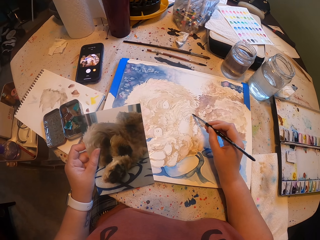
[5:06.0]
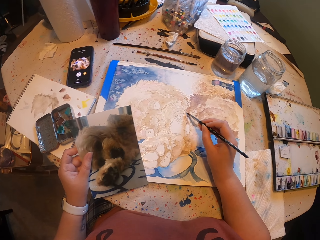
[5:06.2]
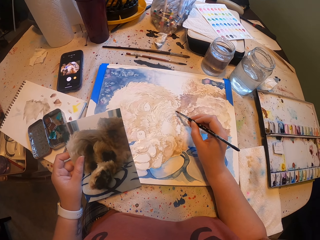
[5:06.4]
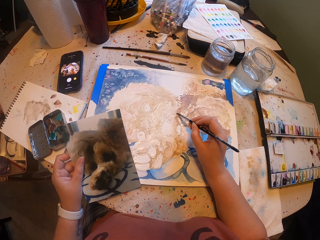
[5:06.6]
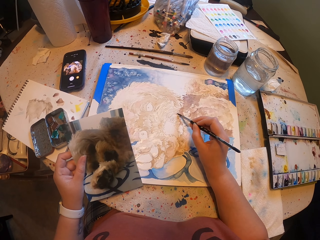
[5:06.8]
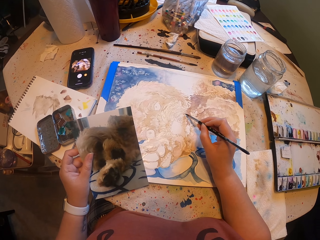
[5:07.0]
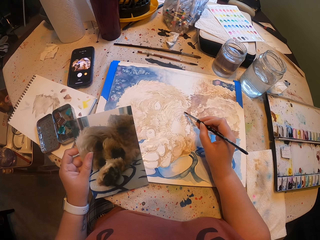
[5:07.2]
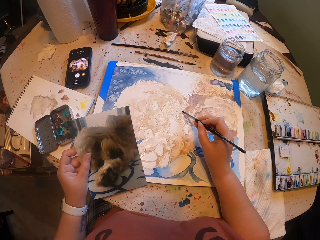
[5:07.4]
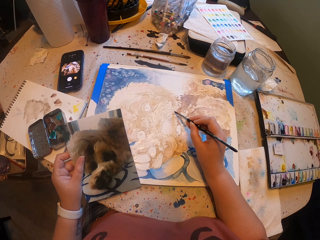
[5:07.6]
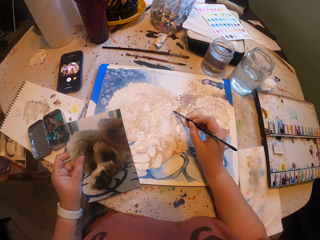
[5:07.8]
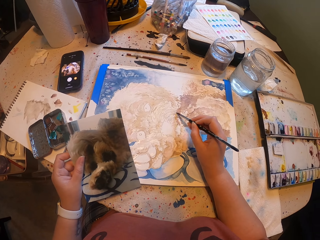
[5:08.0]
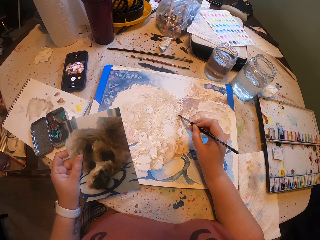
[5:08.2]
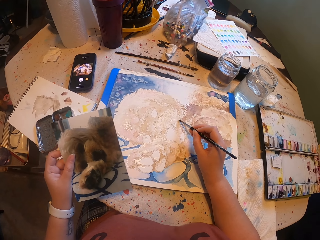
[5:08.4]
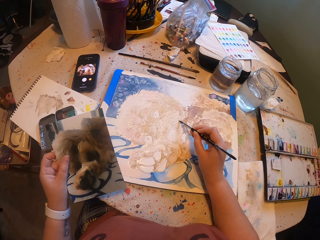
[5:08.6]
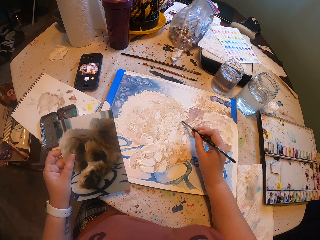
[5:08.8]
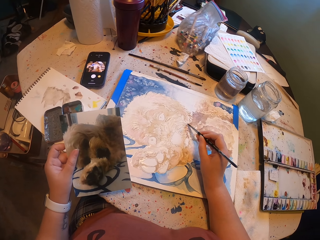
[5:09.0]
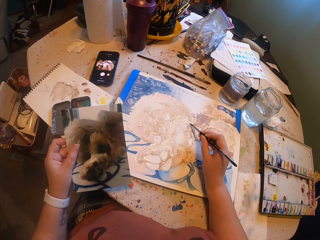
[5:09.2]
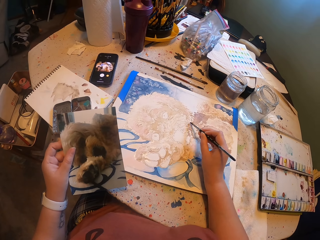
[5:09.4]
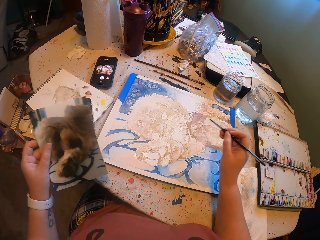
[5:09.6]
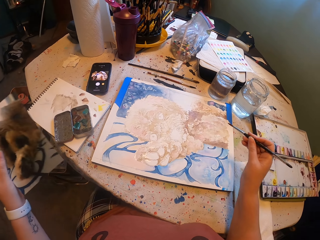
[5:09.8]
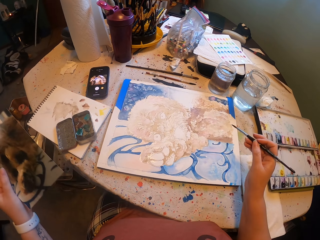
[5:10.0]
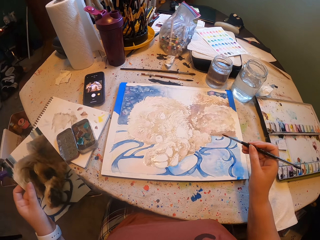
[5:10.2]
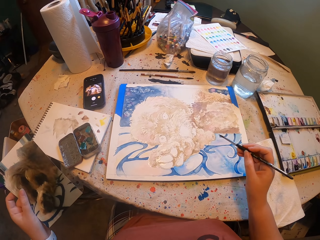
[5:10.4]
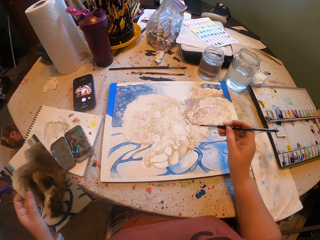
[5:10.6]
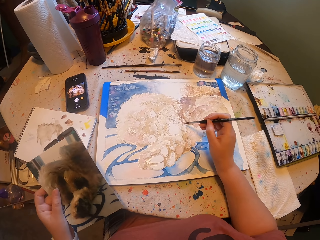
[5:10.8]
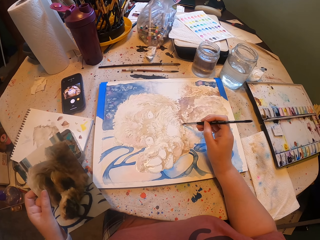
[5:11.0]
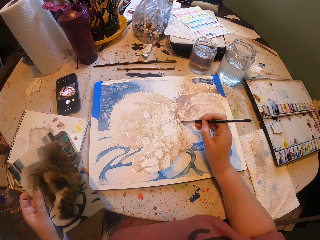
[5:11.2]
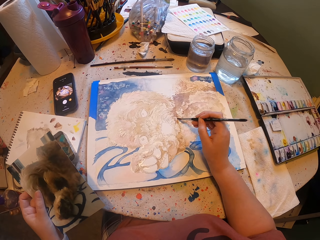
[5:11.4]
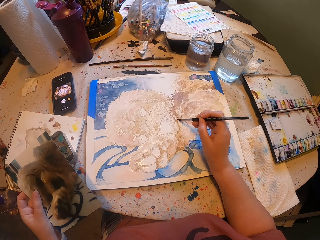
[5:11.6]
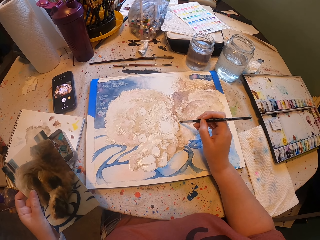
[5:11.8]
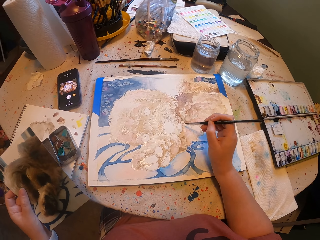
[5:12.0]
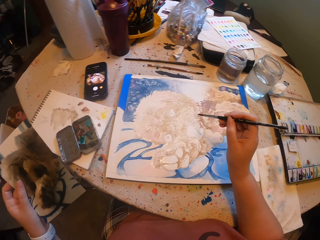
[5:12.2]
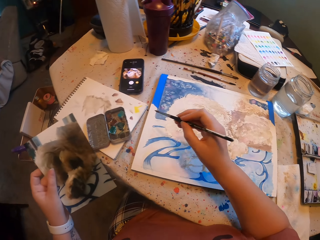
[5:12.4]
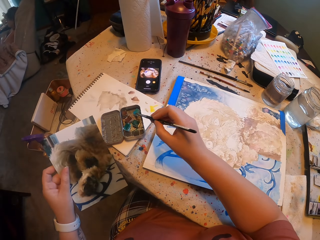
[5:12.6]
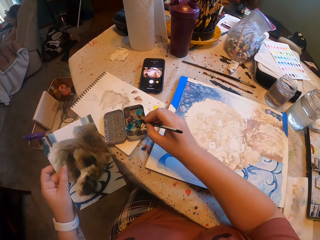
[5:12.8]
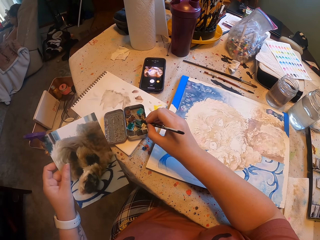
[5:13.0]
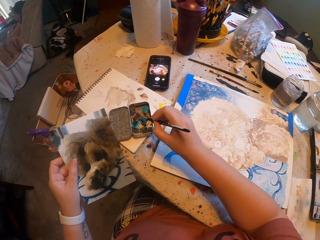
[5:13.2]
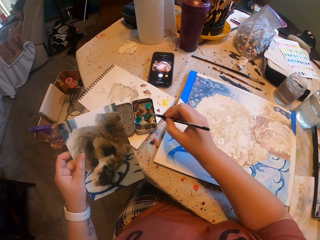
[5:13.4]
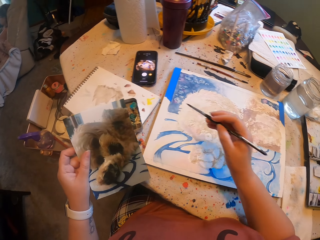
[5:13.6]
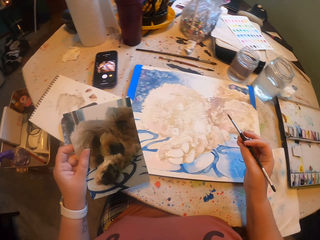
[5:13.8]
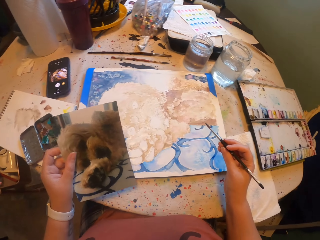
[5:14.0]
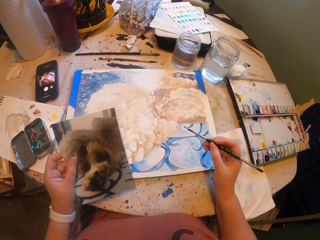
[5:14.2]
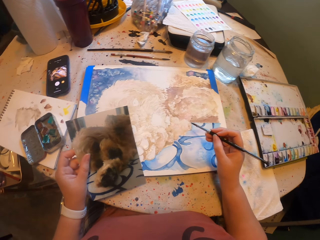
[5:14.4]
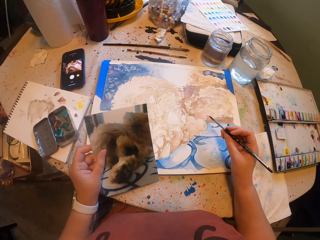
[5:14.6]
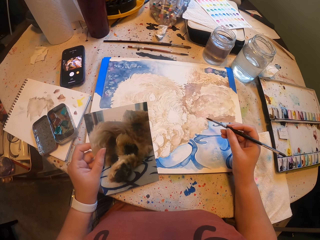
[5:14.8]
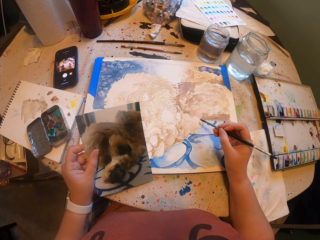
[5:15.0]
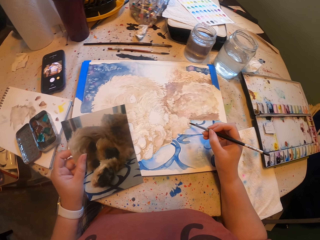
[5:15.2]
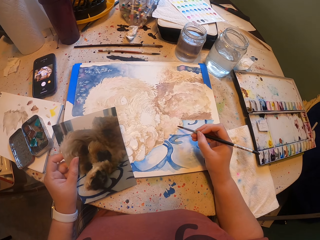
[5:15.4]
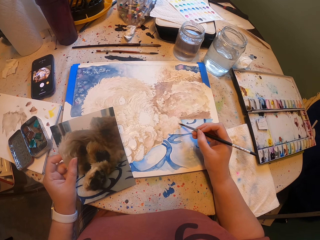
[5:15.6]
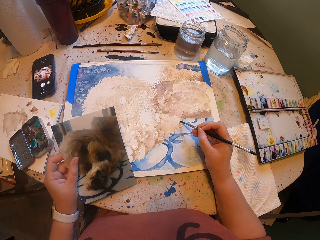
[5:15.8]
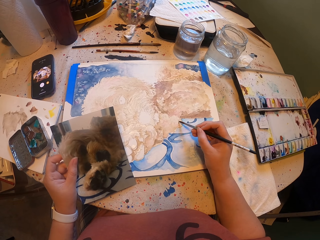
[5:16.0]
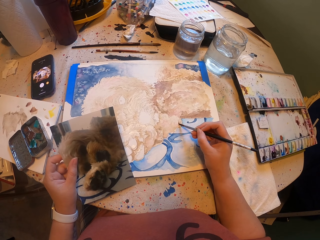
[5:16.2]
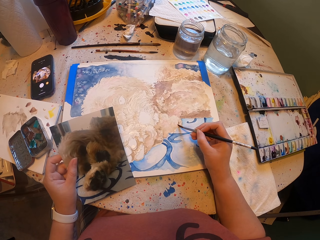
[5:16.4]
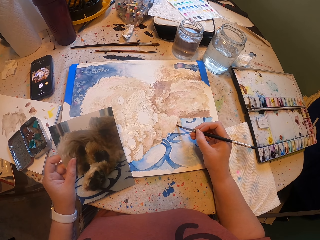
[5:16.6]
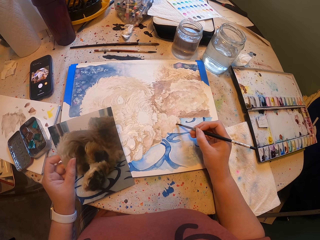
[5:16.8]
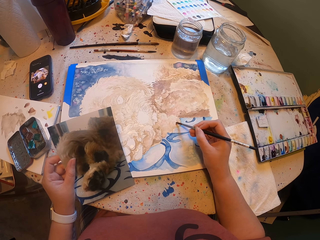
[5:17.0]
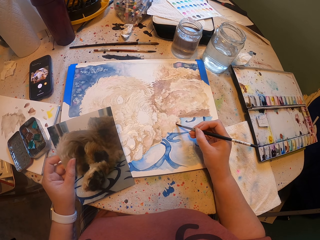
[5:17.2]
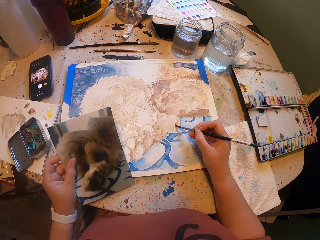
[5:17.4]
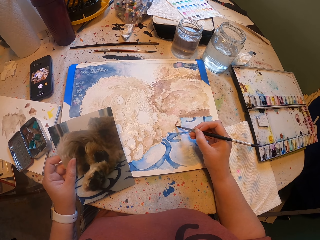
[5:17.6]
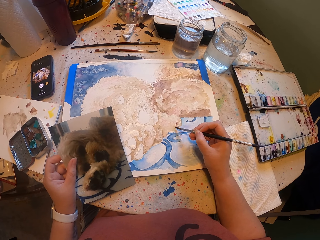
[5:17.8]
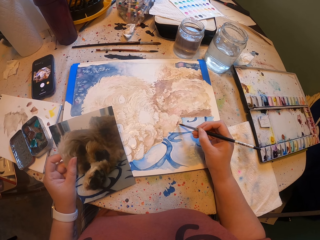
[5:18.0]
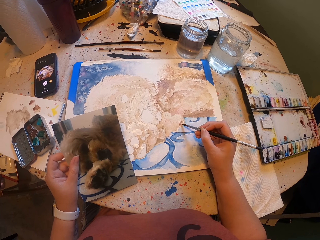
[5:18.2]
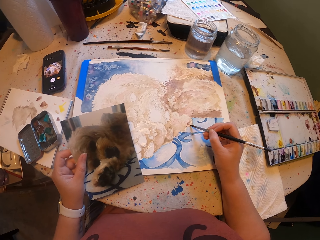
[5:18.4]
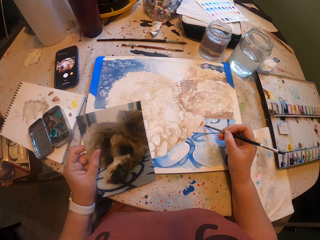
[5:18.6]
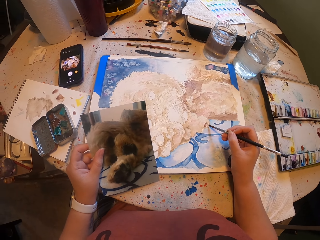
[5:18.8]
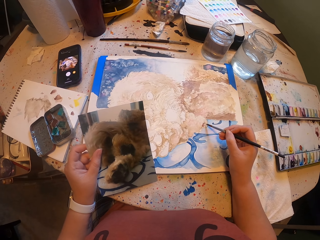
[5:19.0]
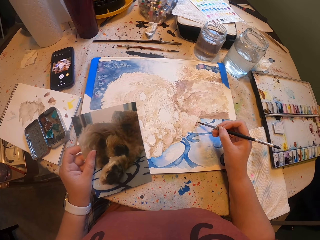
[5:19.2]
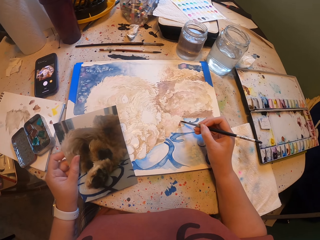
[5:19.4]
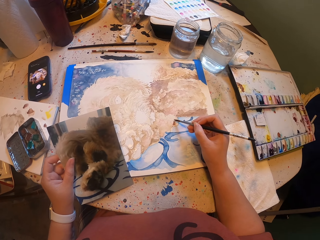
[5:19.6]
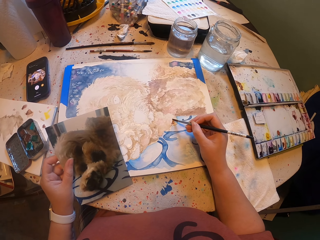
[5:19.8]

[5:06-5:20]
The camera wearer stops painting the art. They paint the art with the paint brush. They pick a color from the palette and dip the paint brush in the paint. They paint the art with the paint brush on the book.

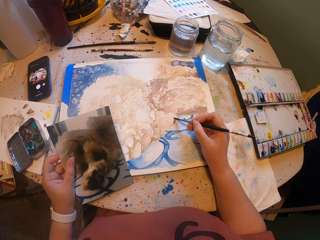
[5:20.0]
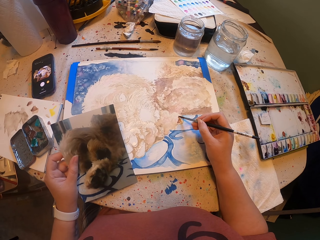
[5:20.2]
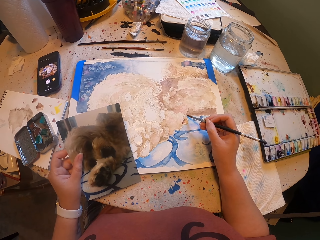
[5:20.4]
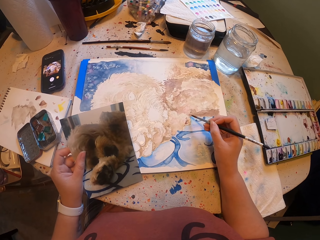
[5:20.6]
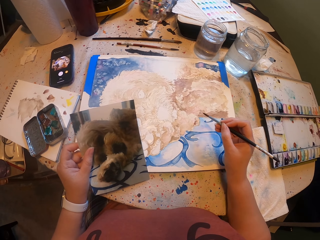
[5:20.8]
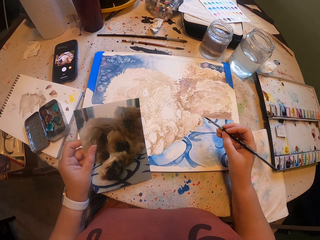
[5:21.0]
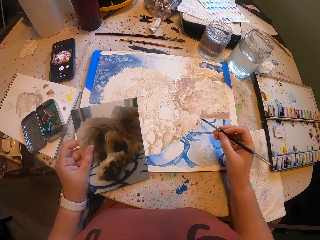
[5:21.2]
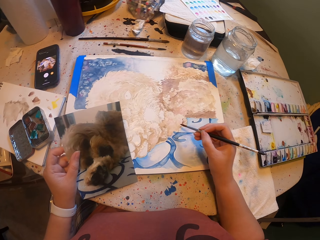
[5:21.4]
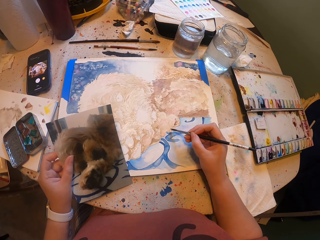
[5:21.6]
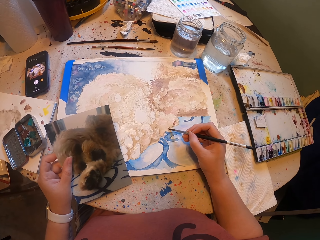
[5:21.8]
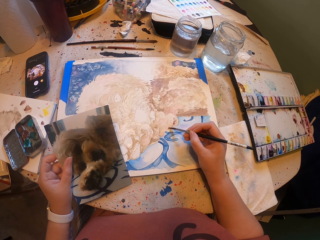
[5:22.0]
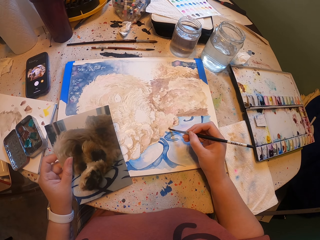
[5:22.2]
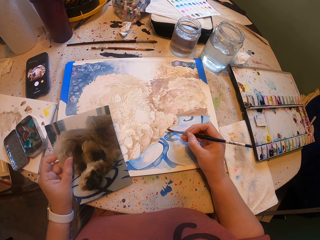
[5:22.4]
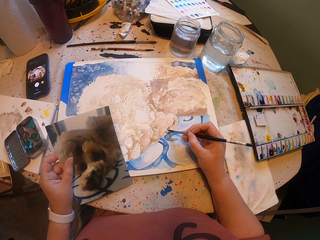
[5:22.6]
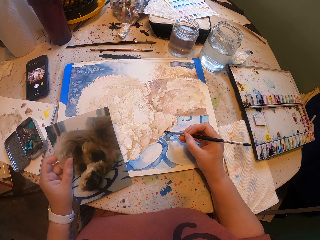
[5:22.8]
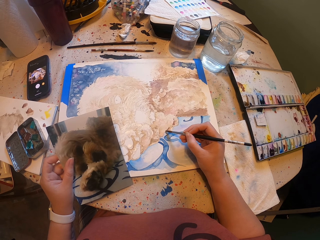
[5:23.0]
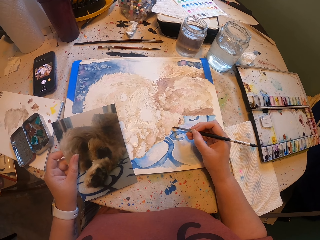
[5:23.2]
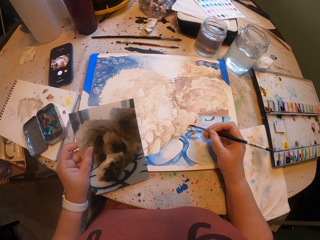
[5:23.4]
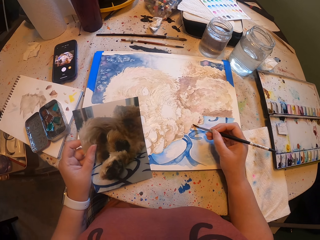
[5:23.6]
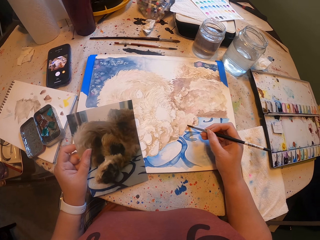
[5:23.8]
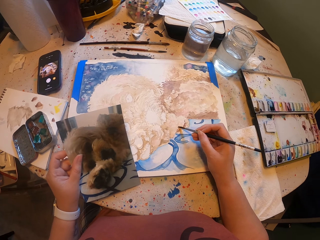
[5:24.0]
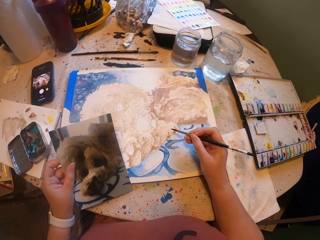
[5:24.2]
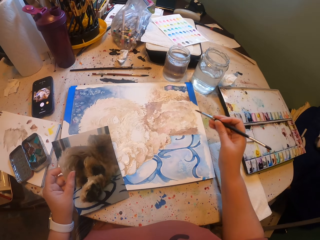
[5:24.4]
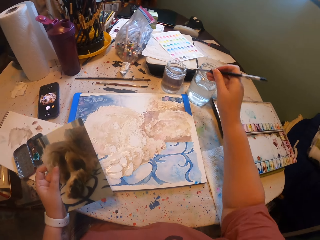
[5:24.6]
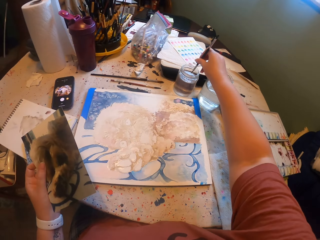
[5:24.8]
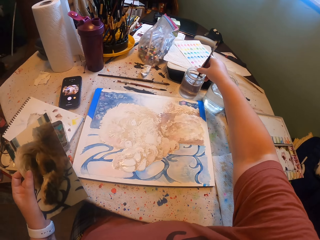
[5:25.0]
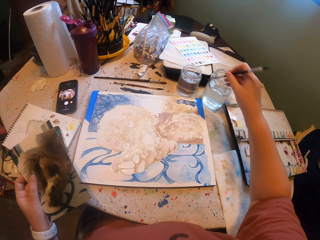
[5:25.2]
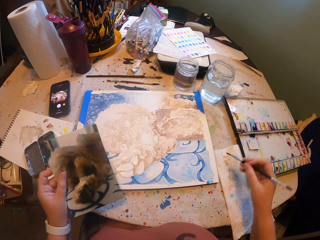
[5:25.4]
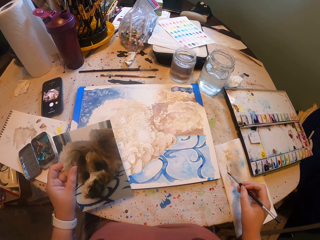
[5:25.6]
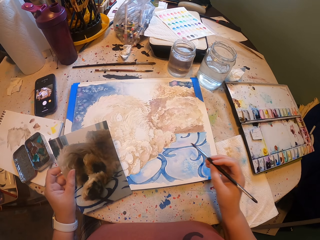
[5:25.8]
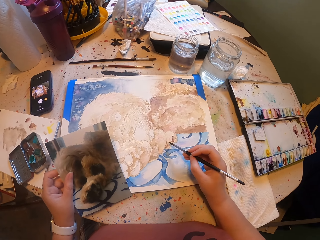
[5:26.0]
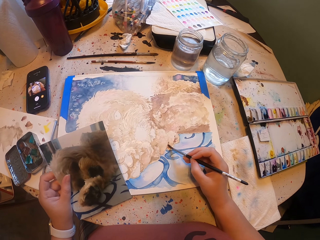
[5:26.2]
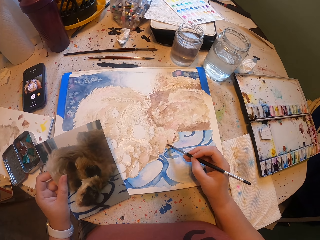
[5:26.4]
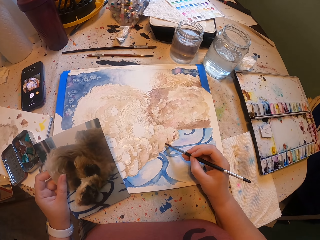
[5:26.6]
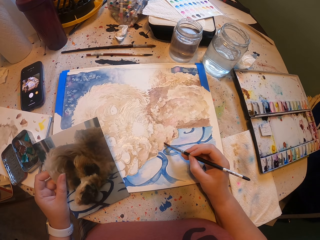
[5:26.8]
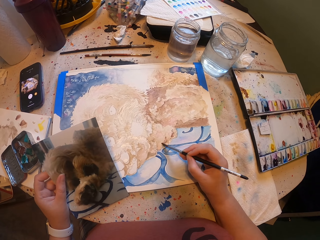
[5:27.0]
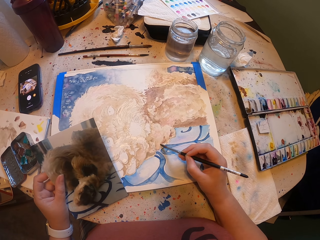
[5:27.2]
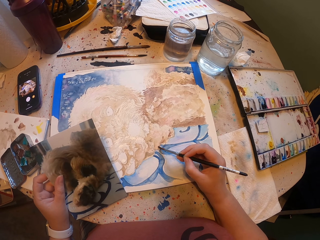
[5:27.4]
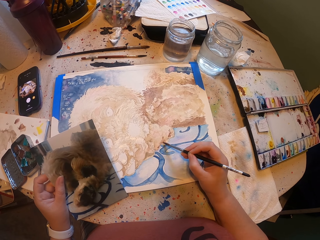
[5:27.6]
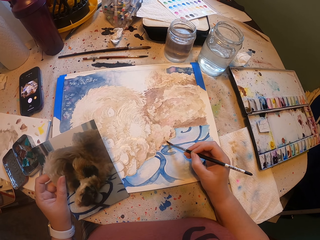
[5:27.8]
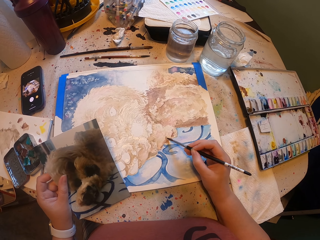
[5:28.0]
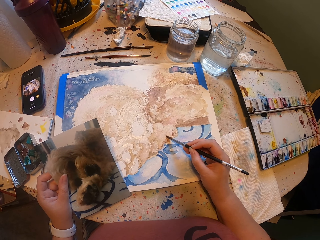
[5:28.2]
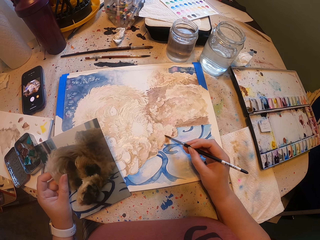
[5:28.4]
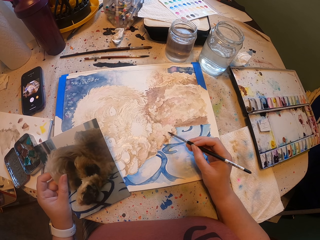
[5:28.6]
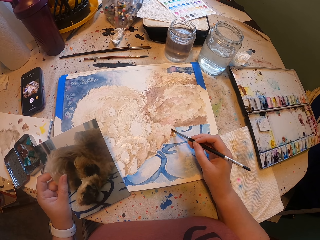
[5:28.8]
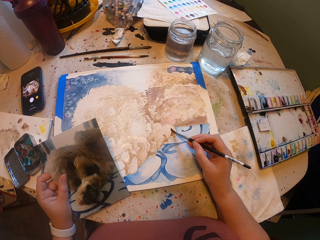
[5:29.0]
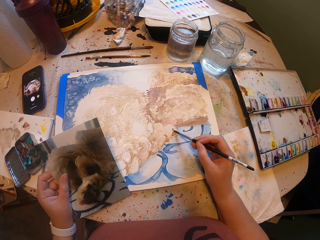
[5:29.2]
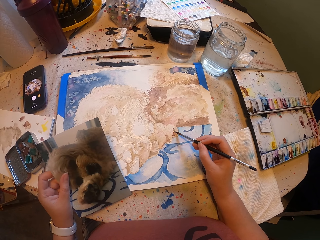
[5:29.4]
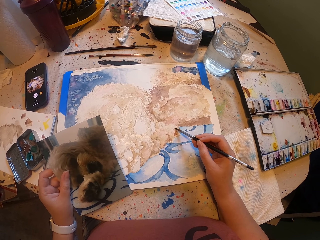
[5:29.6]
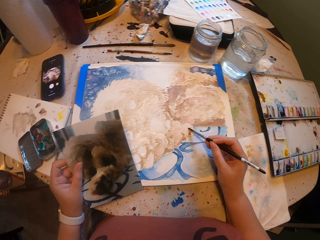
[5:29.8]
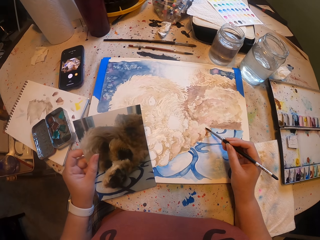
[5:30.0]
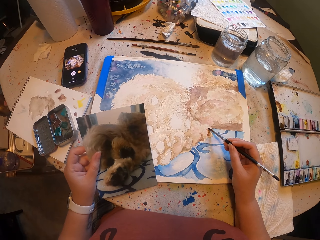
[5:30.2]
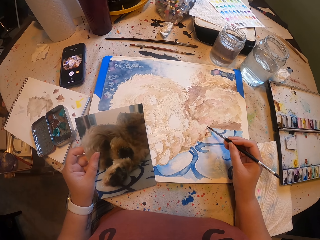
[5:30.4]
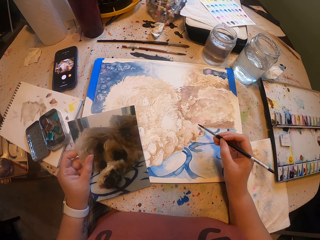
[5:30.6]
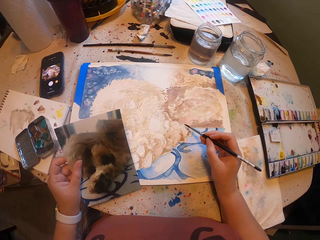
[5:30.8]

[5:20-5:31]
The camera wearer dips the painting brush or paint brush in the bottle of water. They paint the art with the paint brush on the book.
